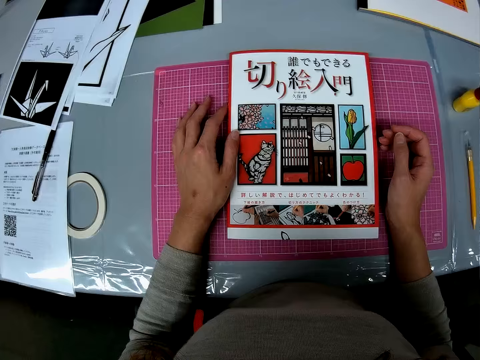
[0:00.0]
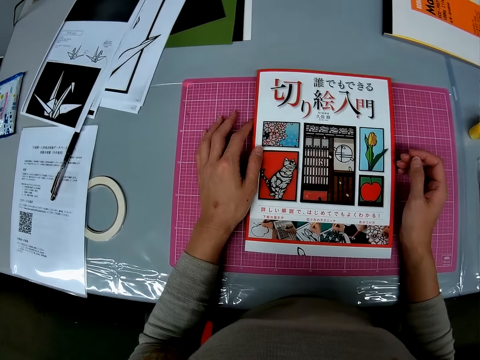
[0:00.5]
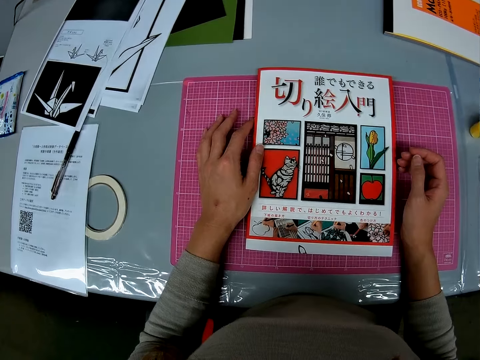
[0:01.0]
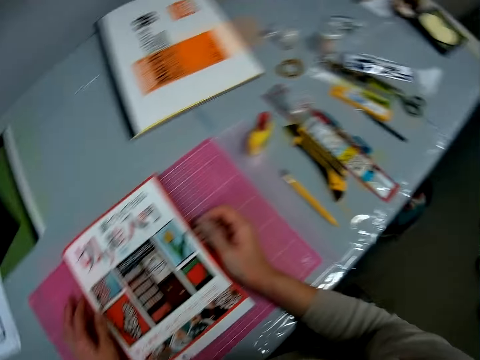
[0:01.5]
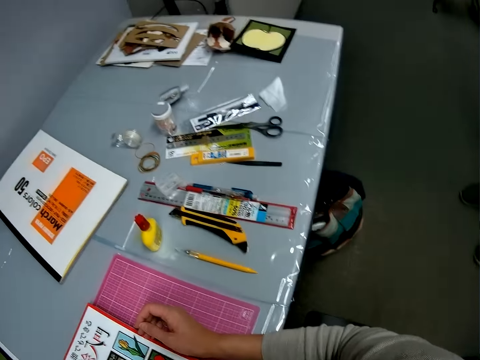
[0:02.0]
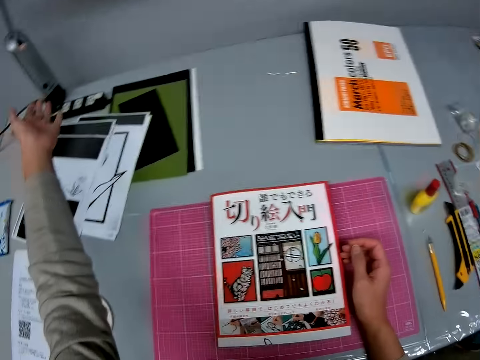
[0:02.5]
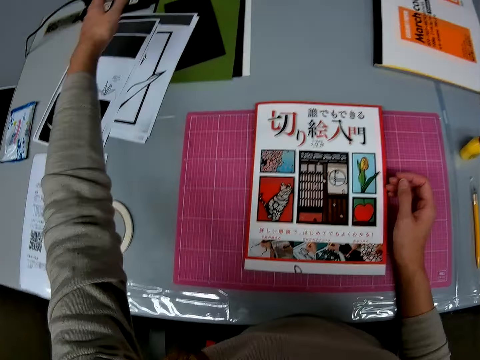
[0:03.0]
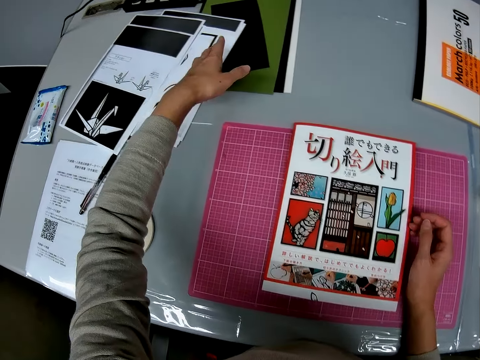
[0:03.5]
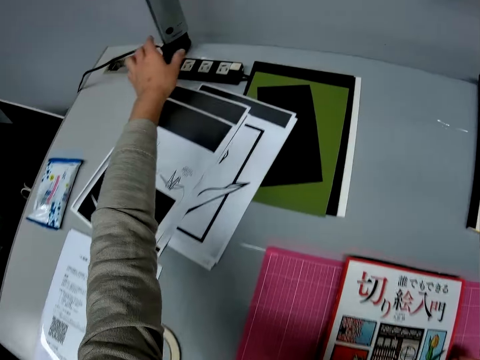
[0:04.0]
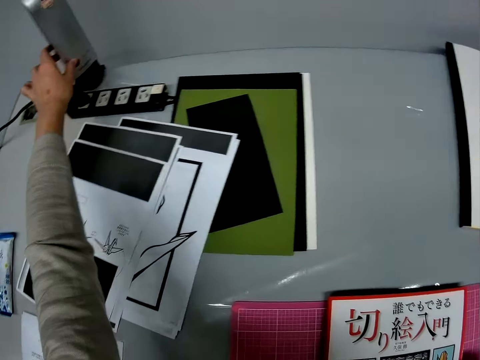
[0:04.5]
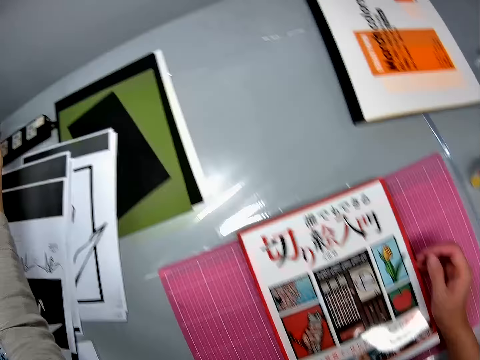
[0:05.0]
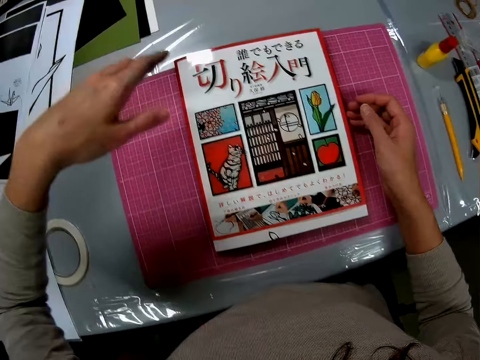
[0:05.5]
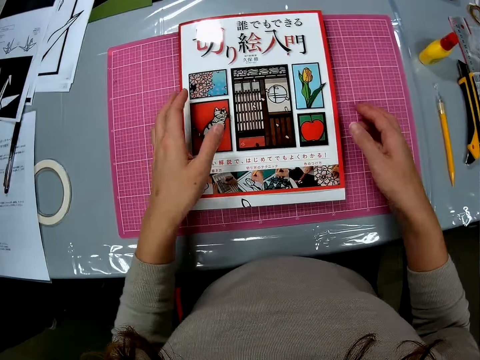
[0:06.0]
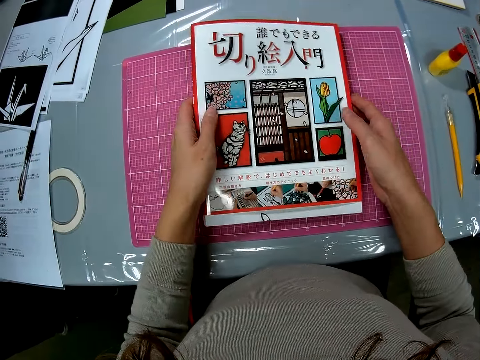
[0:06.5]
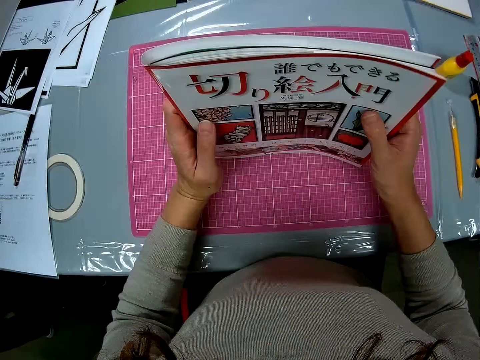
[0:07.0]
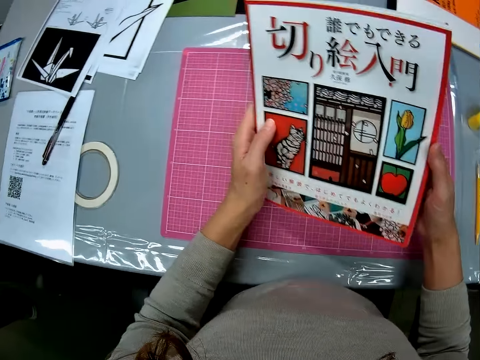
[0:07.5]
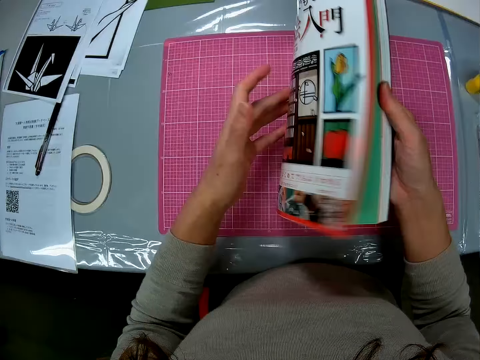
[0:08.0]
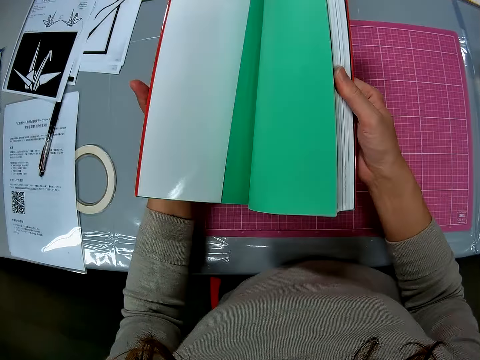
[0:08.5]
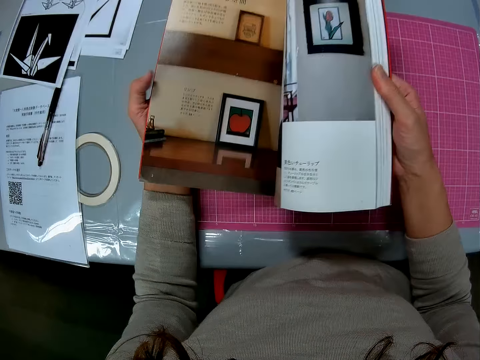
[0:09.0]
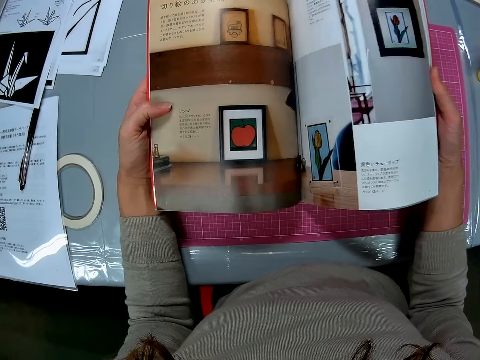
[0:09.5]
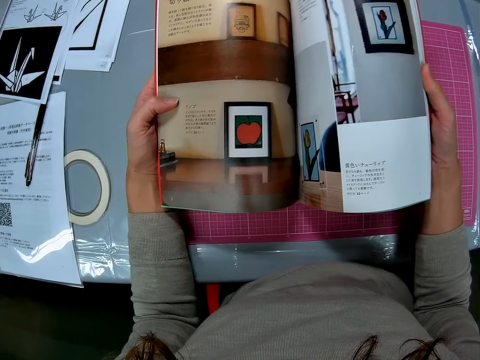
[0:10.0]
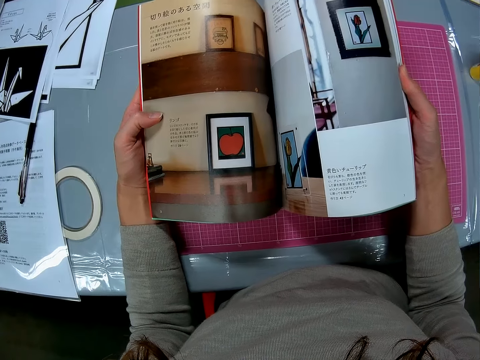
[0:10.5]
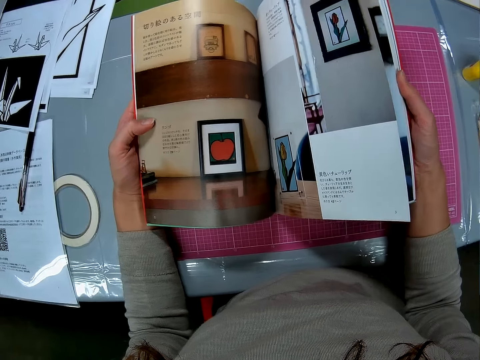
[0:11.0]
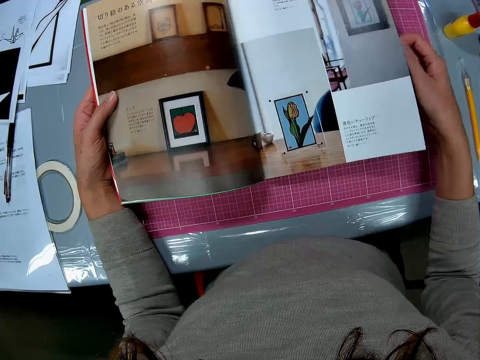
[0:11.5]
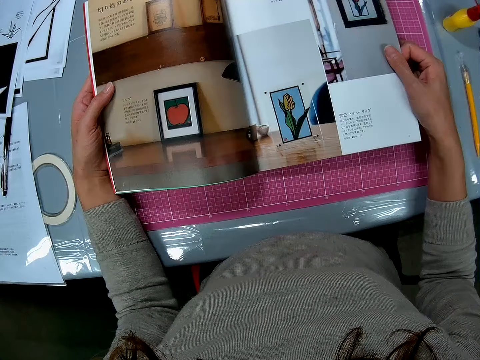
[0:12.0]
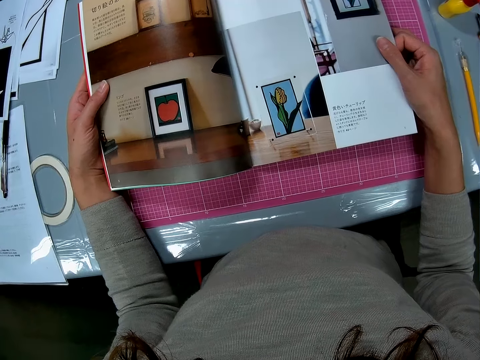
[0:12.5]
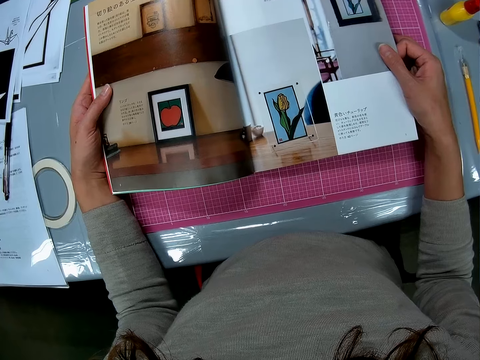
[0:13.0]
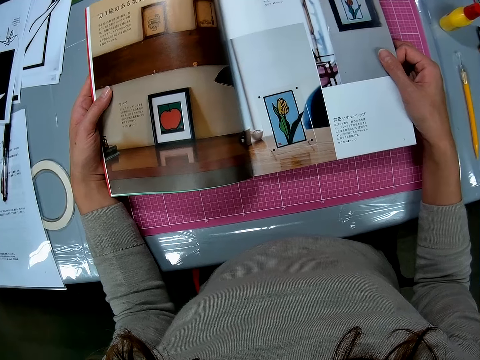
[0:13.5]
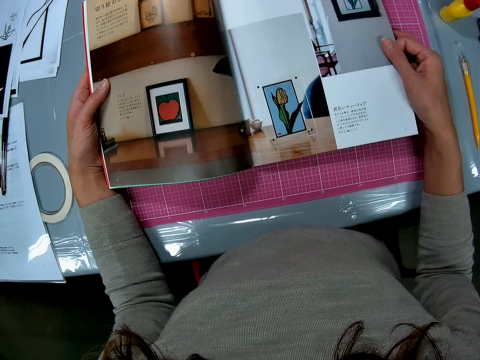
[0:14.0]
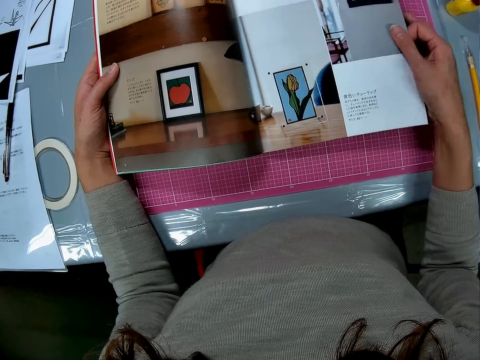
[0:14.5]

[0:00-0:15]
The camera wearer touches the book. They turn on a switch by a wall. They point at a telephone and press the button. They hold the book. They pick up a photobook on a table and flip the pages of the photobook.

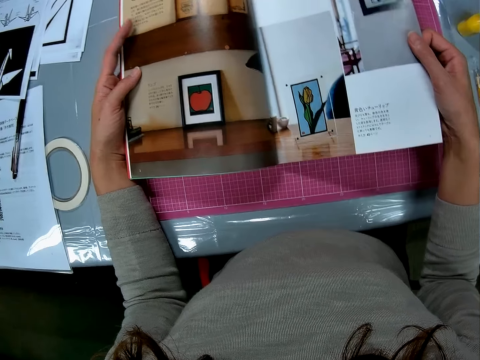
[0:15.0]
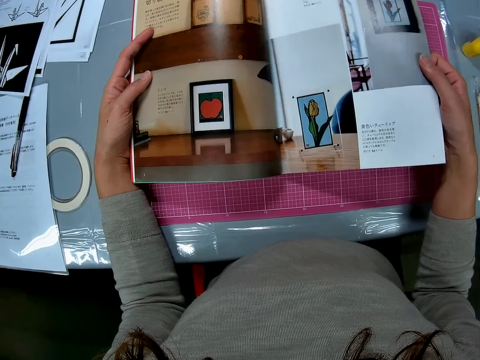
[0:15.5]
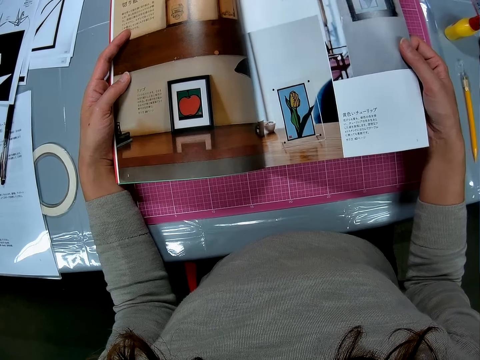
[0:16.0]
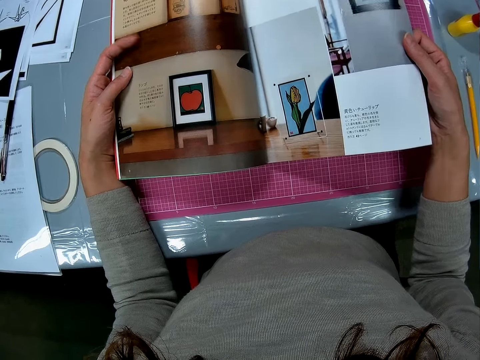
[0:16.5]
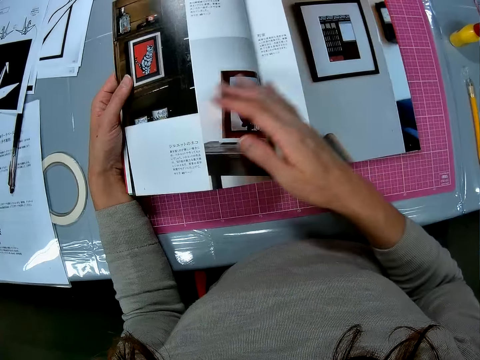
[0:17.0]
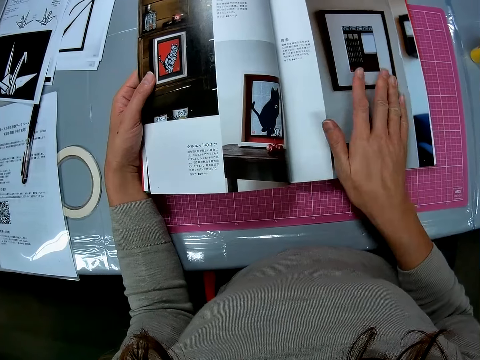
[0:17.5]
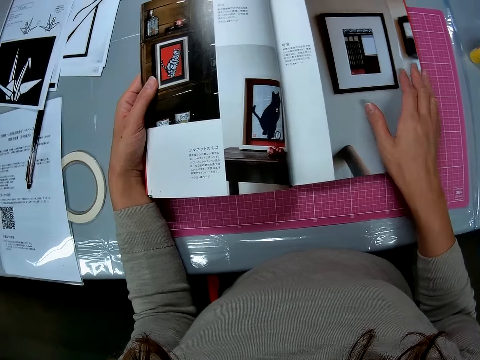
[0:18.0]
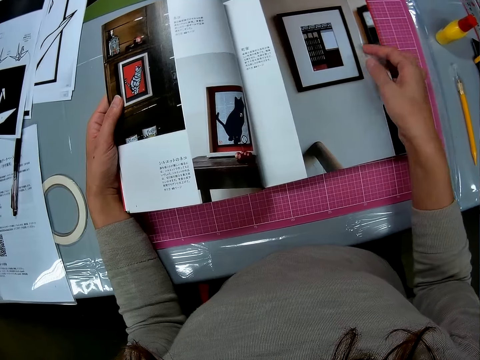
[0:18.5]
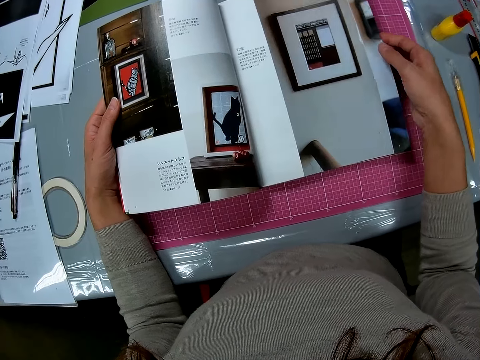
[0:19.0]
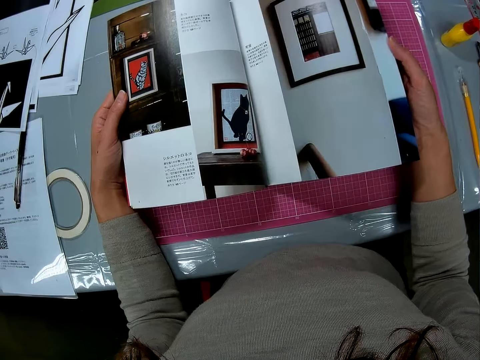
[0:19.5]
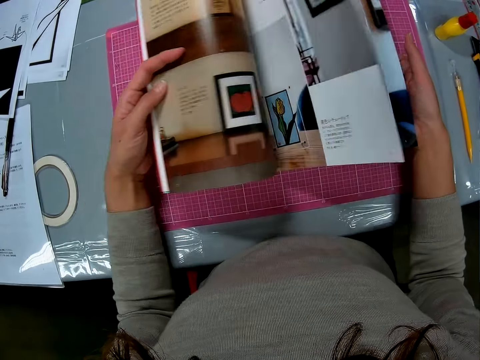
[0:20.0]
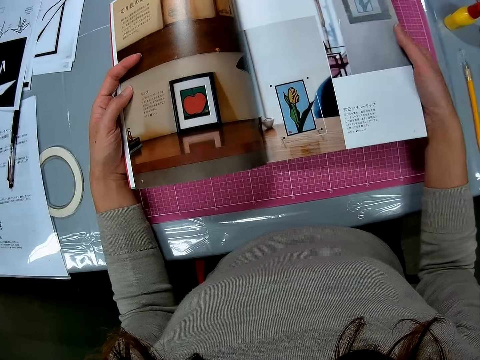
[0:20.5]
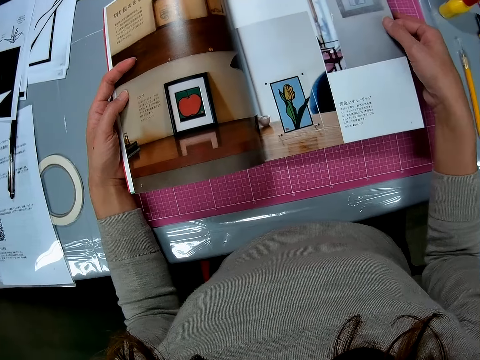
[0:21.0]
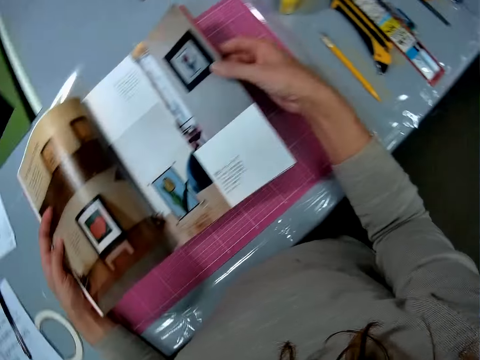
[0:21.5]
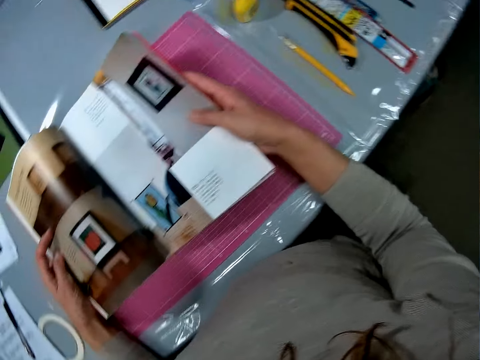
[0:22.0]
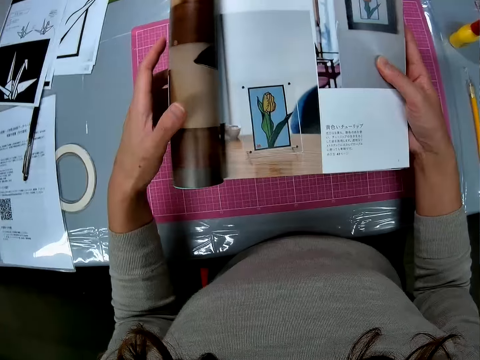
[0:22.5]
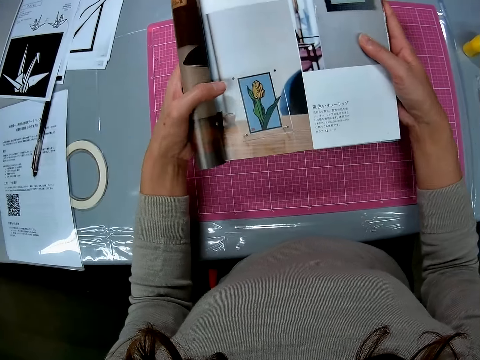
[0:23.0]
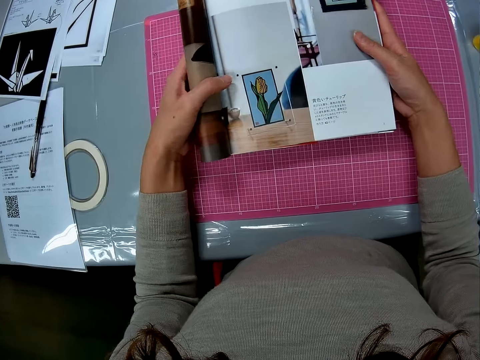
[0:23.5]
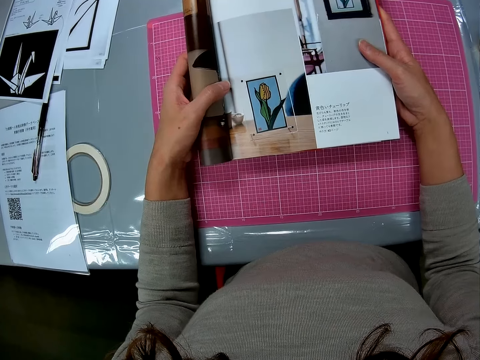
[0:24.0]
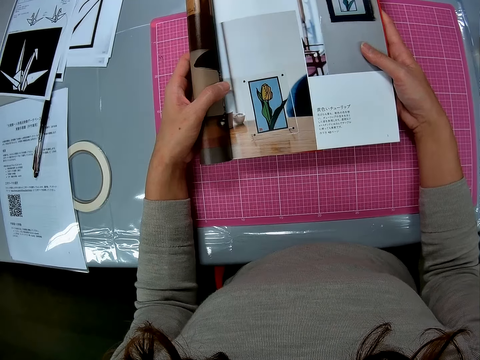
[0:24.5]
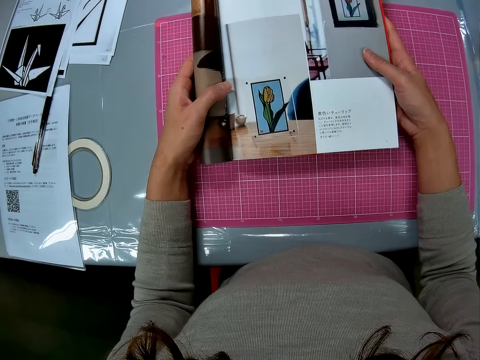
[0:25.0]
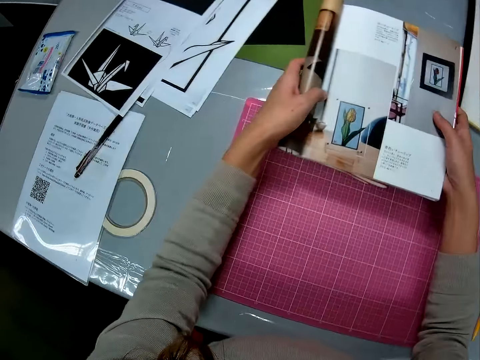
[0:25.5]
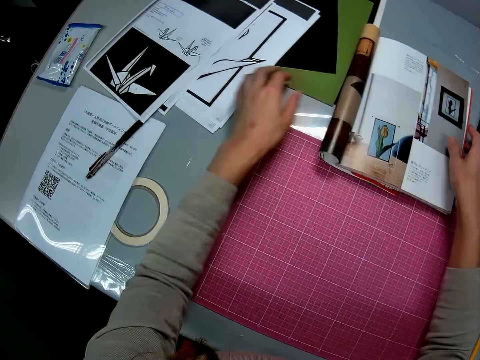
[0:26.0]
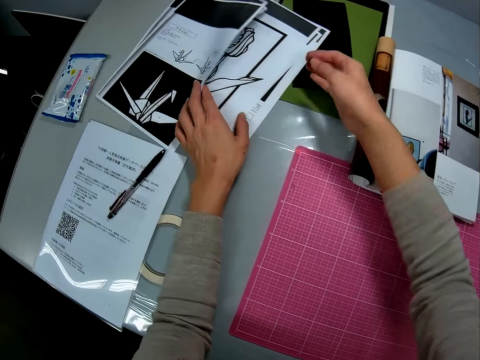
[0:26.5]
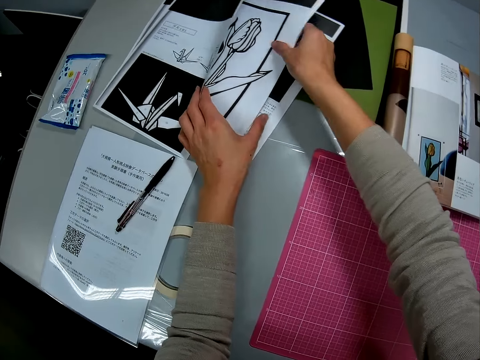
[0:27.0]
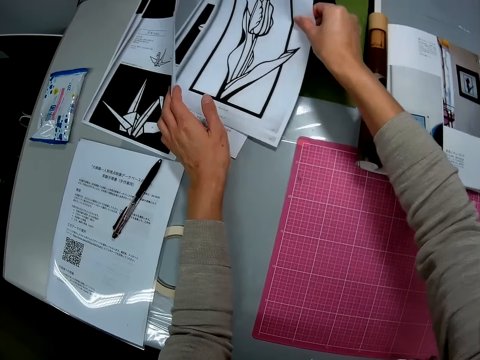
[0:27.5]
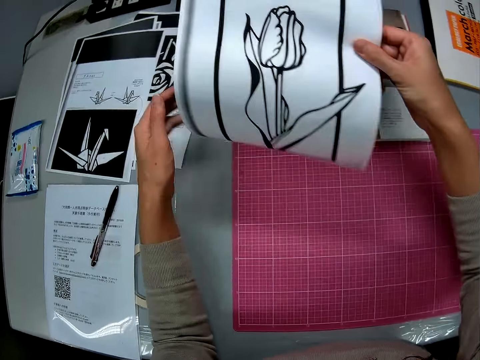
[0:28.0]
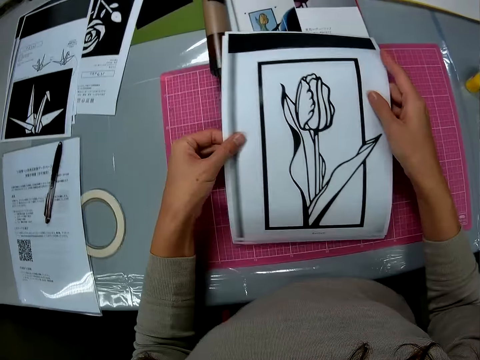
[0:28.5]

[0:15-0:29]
The camera wearer folds a part of the photobook. They place the photobook on the table and pick up printed pictures on the table.
